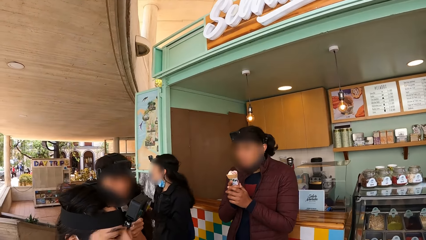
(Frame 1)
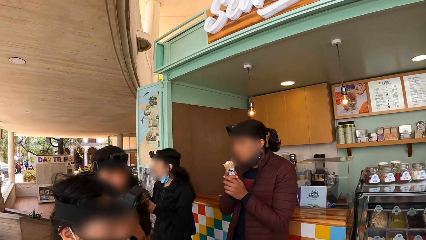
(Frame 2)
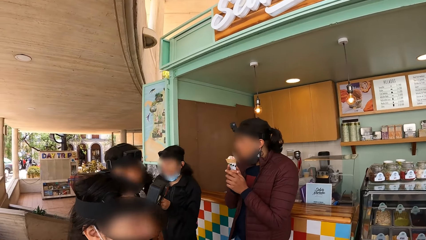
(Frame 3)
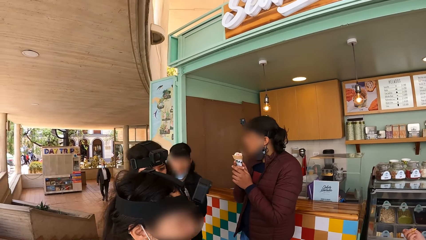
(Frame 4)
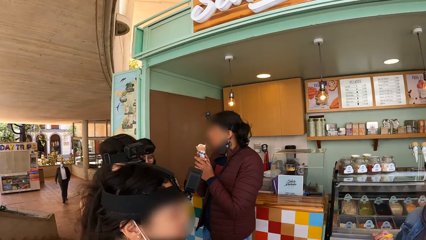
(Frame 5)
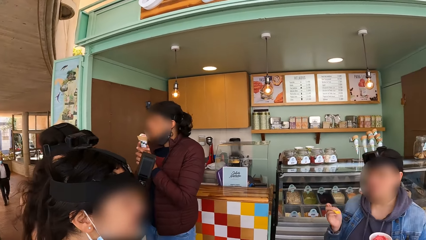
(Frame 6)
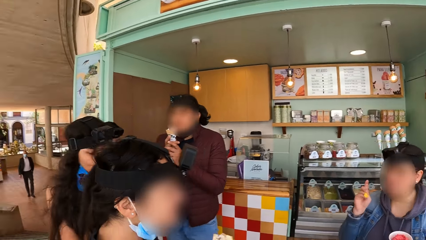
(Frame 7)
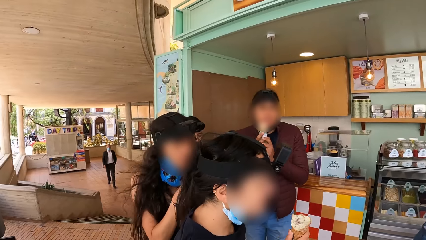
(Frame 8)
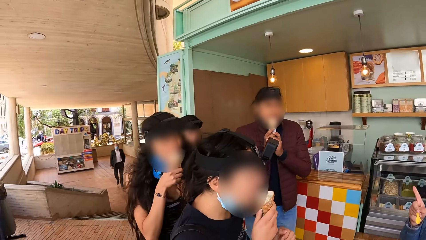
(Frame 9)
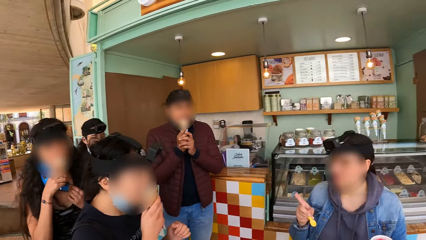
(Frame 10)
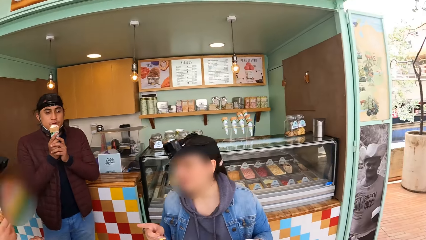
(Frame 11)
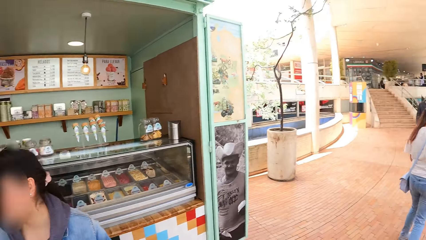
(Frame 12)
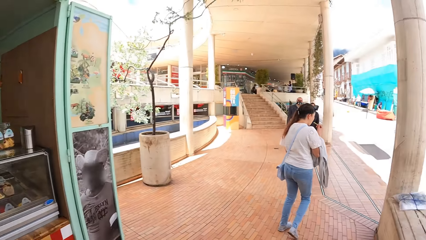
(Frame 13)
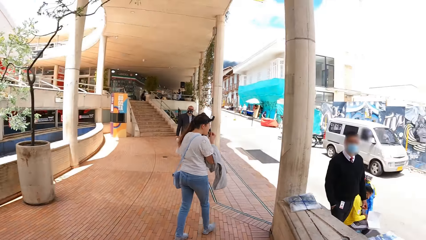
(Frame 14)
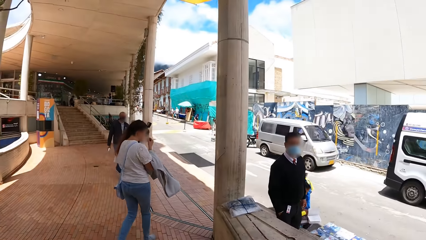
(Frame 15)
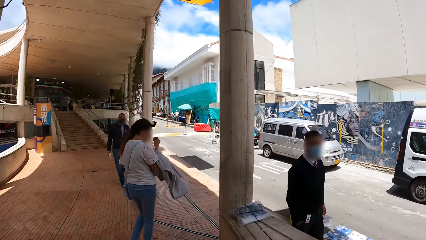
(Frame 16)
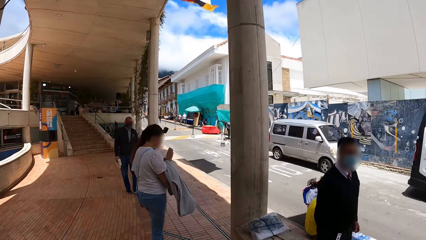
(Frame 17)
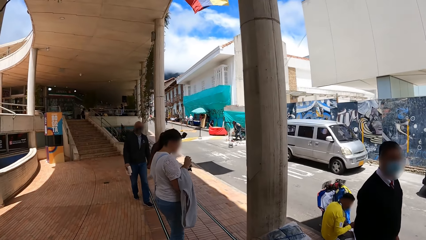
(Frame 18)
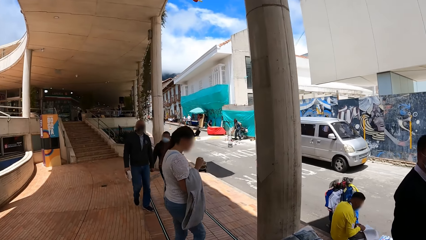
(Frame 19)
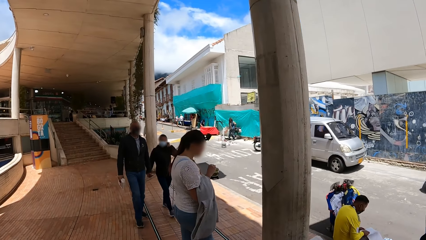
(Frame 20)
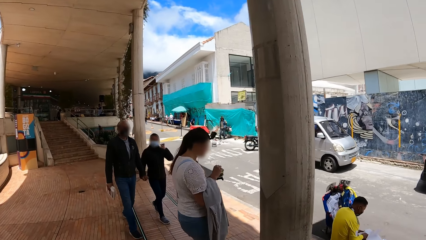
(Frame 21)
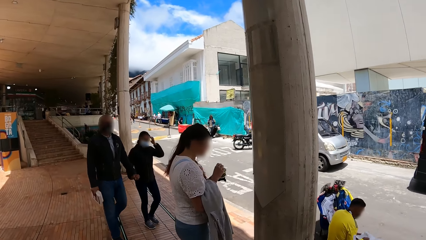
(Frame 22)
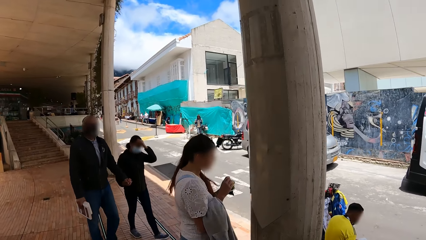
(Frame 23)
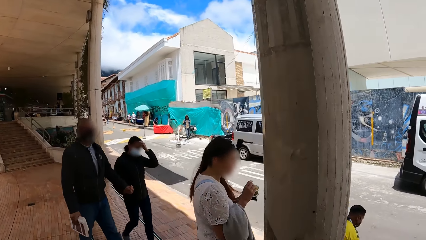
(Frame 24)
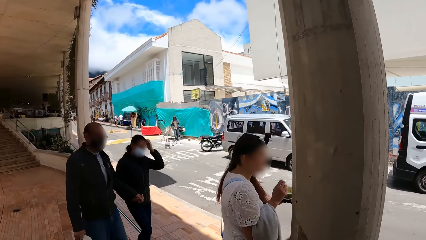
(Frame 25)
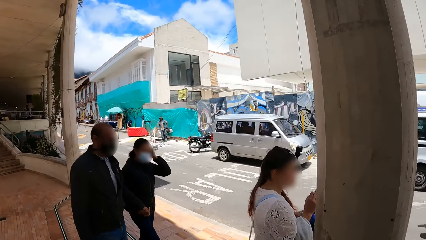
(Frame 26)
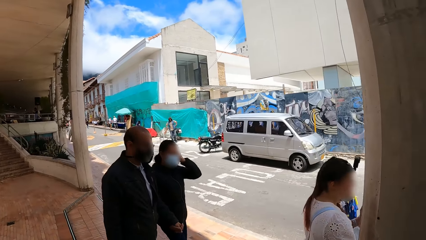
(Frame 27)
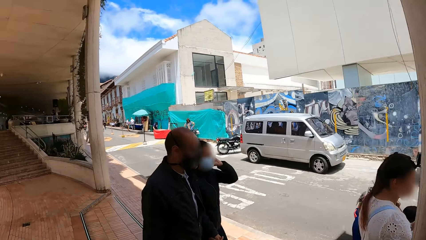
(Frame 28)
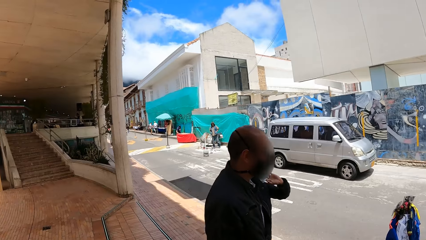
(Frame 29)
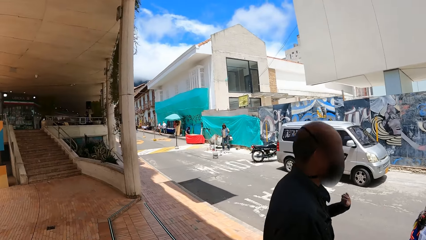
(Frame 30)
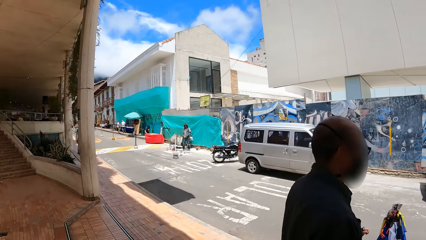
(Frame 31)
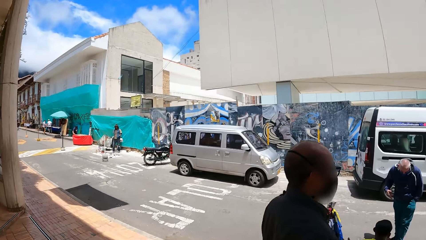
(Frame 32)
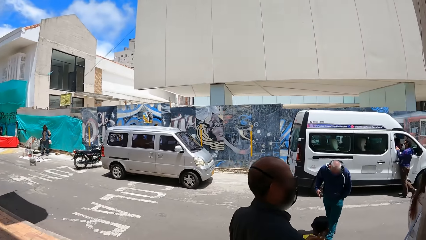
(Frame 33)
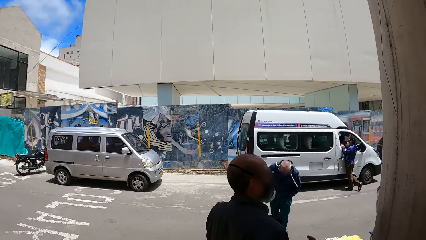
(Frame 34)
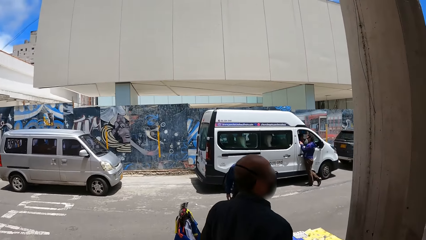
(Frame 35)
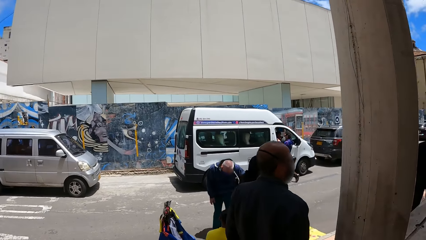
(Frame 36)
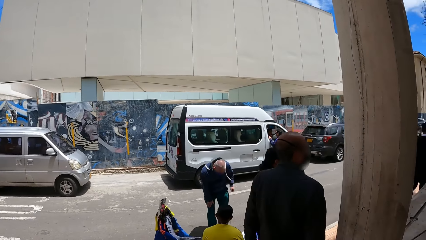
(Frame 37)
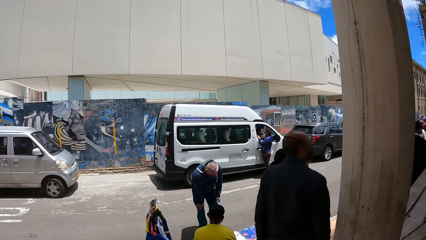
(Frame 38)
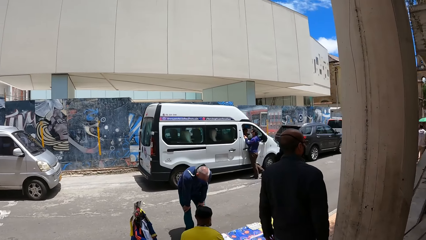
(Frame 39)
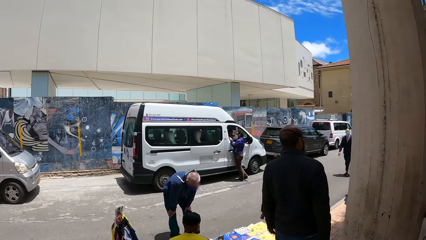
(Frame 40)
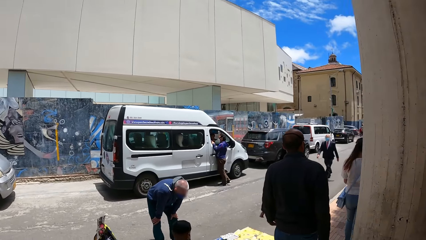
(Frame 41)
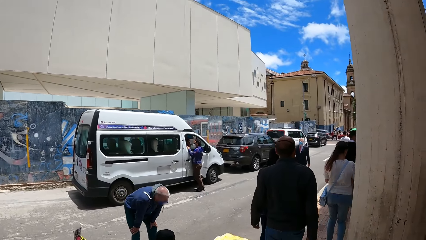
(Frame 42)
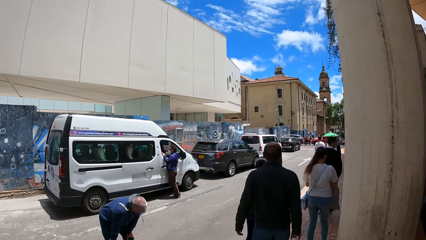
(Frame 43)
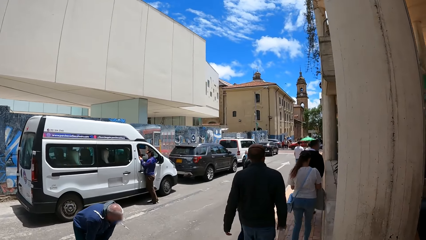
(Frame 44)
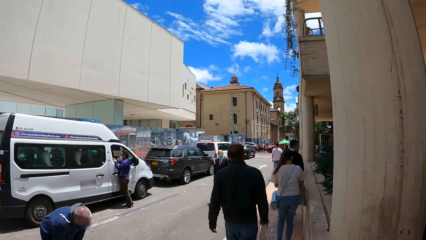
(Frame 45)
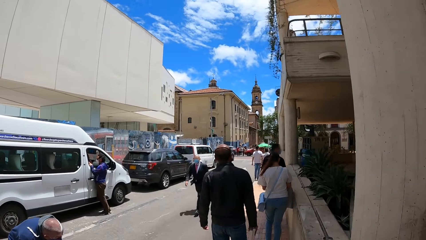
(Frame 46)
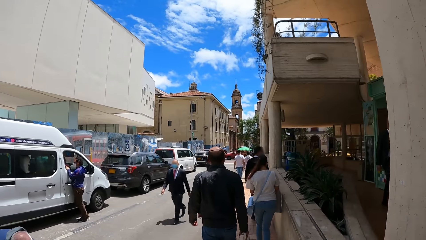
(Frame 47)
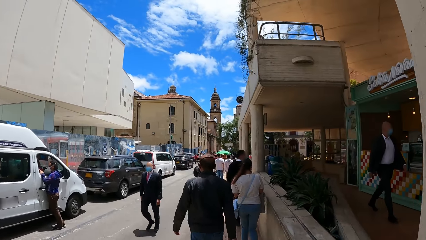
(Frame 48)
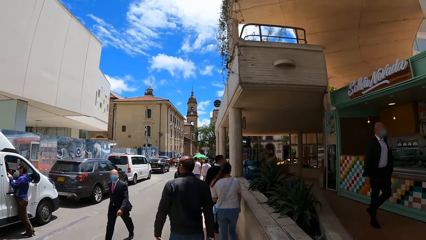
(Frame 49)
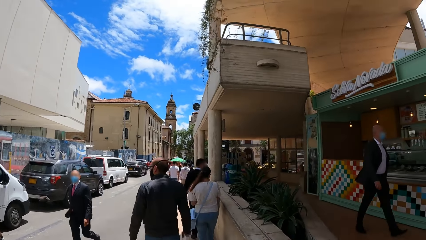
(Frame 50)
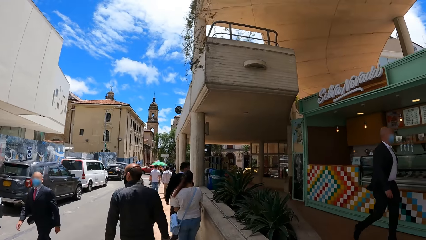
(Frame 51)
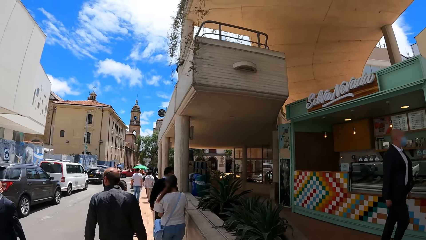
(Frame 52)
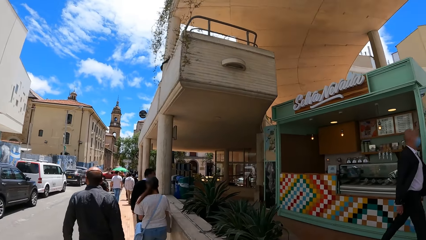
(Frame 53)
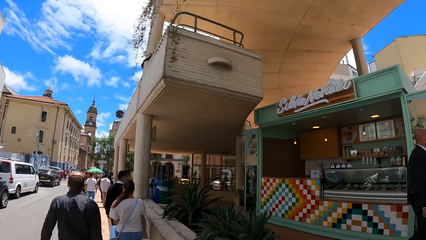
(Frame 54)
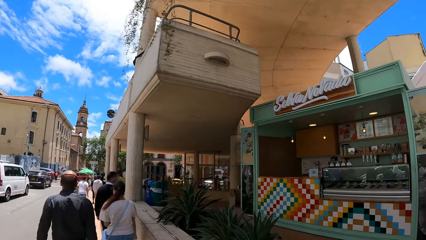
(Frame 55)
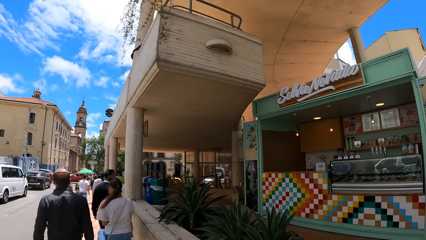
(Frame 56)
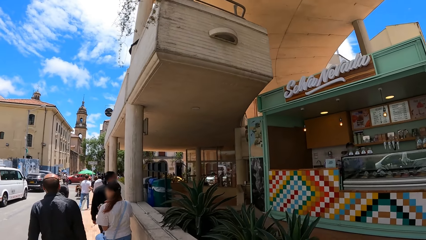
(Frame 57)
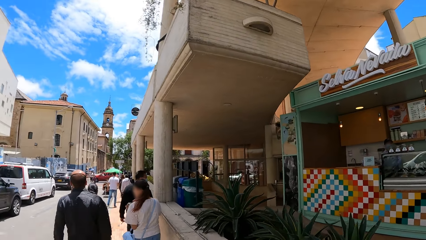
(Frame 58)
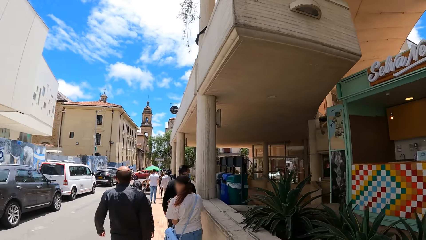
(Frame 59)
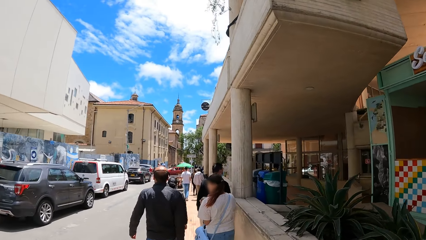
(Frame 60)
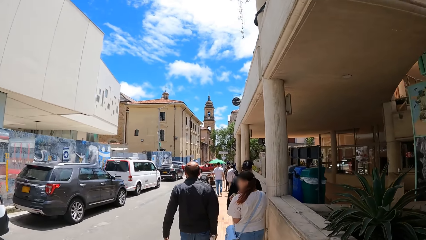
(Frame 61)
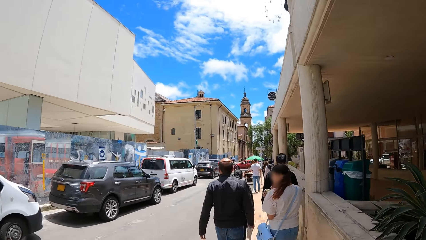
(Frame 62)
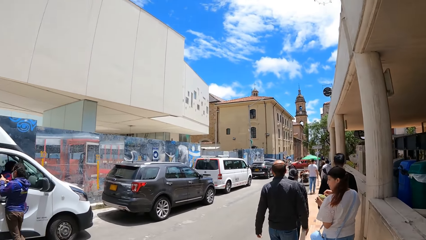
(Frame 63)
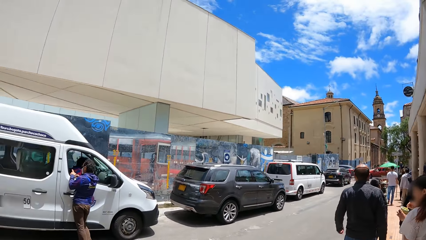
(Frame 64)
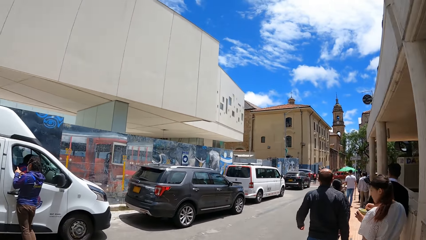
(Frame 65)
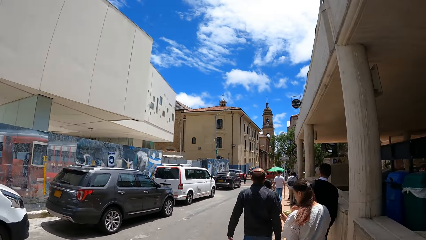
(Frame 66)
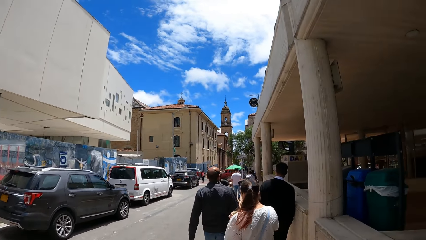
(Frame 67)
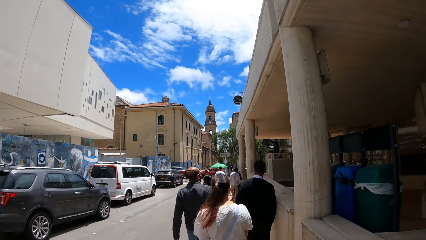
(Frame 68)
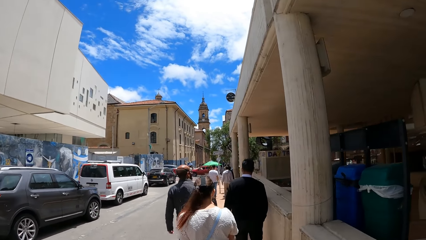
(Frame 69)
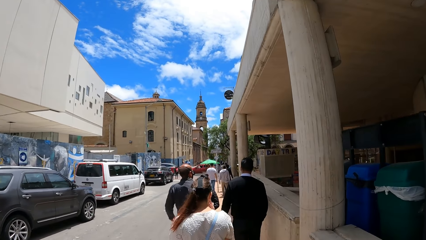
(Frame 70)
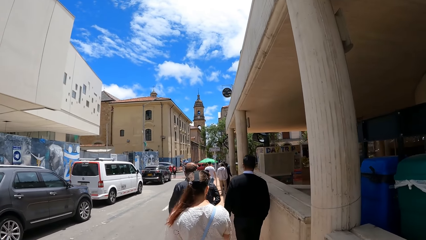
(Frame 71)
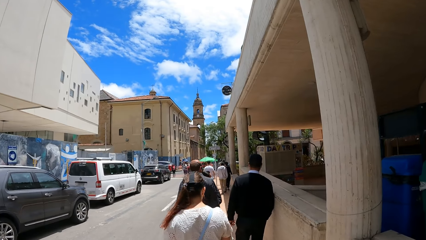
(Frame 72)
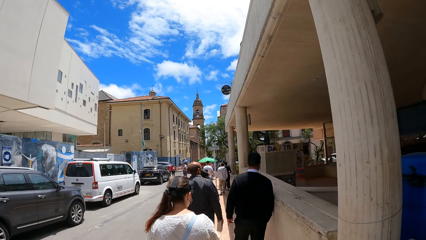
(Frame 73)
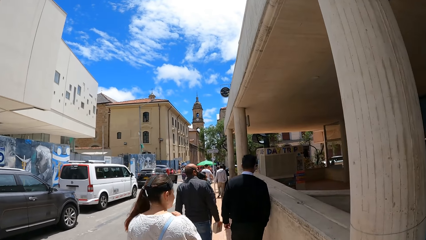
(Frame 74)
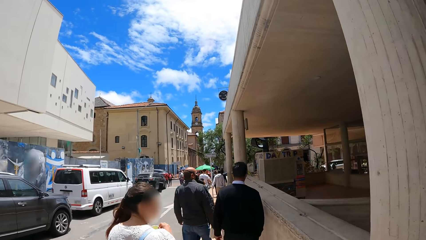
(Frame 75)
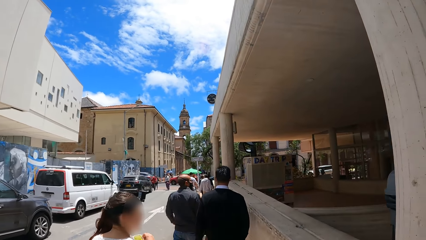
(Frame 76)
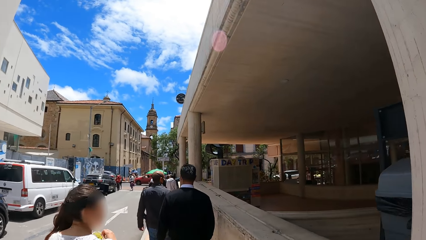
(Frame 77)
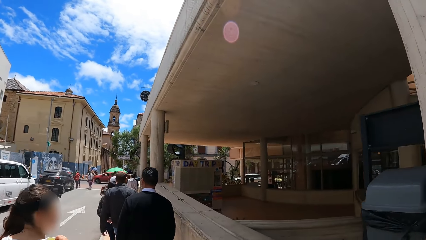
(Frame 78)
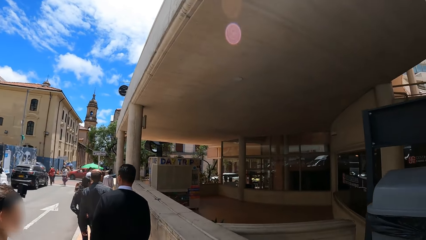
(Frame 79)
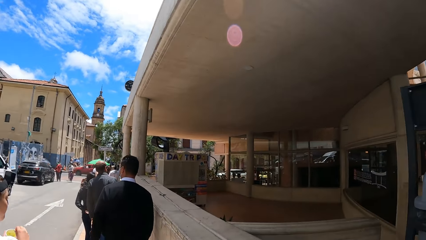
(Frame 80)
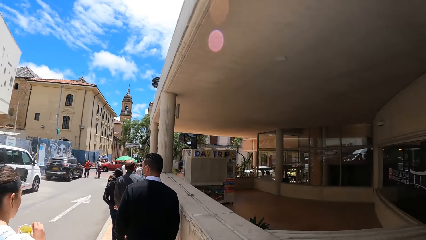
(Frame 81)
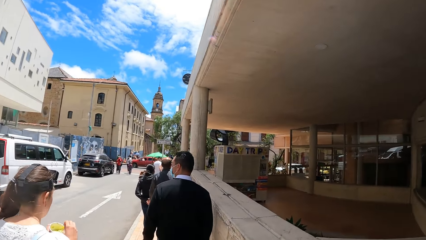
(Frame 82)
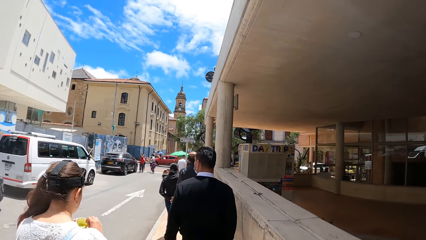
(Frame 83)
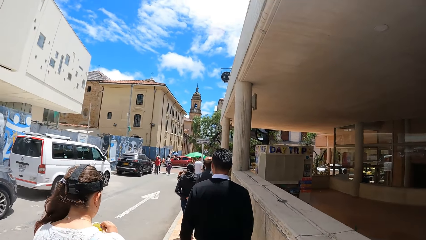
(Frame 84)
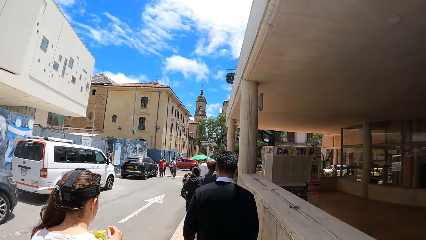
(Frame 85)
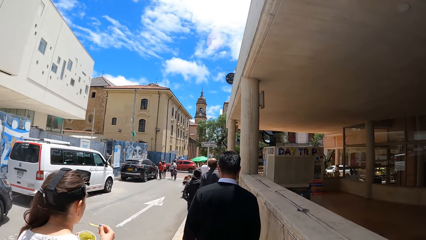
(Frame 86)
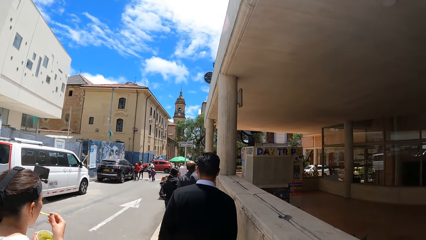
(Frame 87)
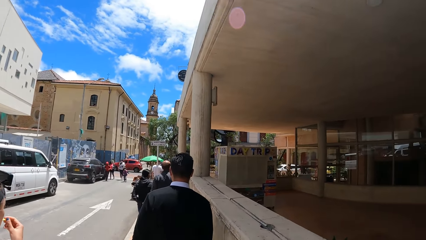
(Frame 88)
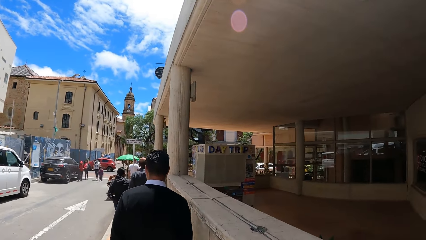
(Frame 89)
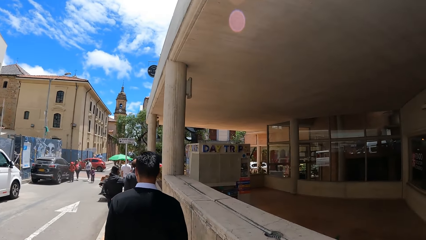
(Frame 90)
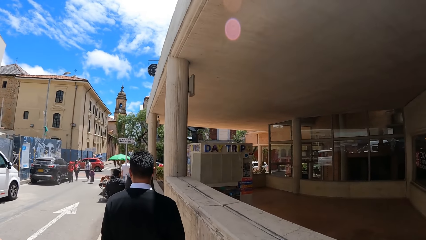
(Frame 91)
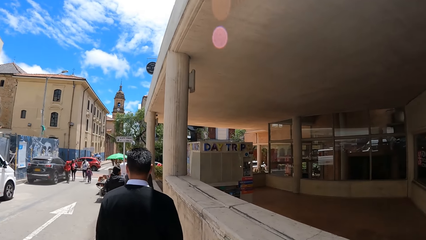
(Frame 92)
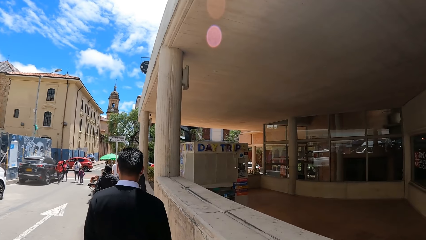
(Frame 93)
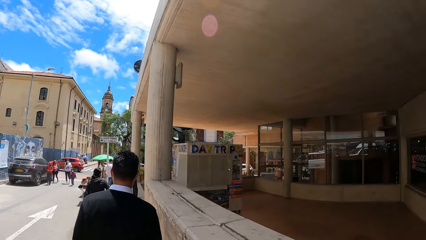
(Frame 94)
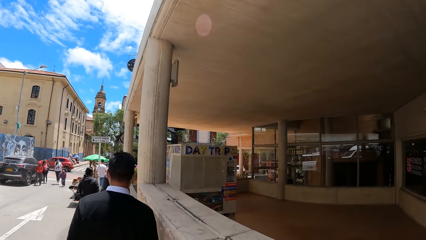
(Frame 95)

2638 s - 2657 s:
A woman eats the cone of the ice cream in her right hand. The camera wearer walks on the pavement. Another woman and a third woman walk past the camera wearer. The camera wearer walks on the sidewalk. They look around. A fourth woman takes the ice cream with the scoop in her right hand from the cup in her left hand.
